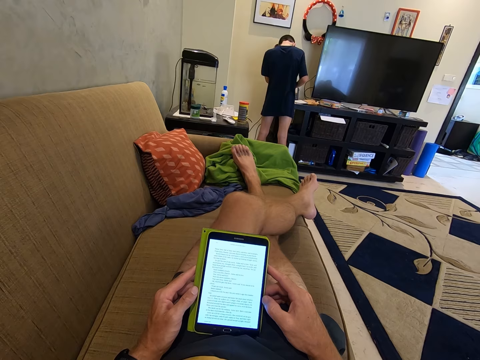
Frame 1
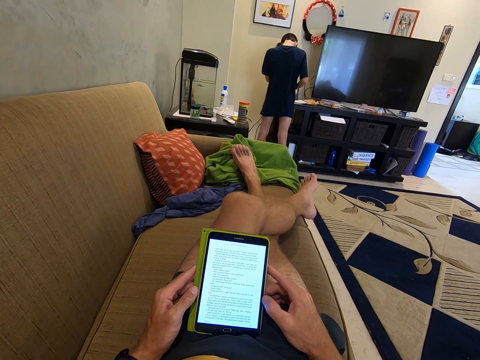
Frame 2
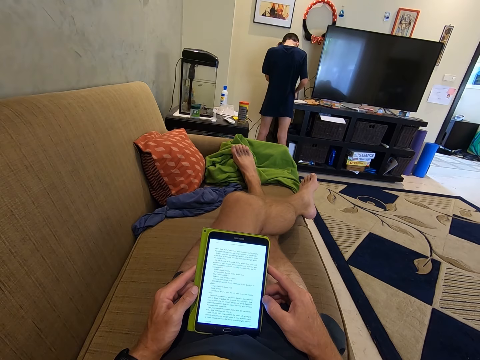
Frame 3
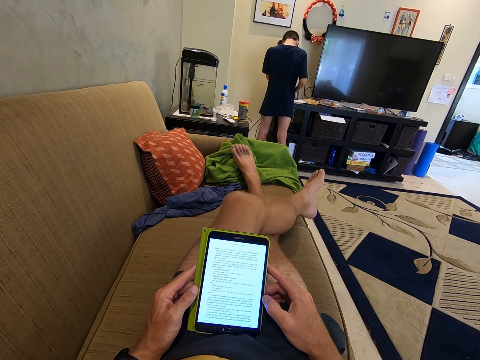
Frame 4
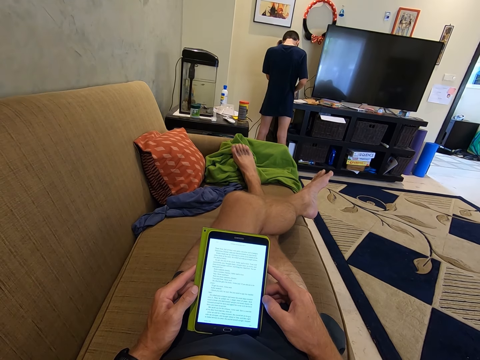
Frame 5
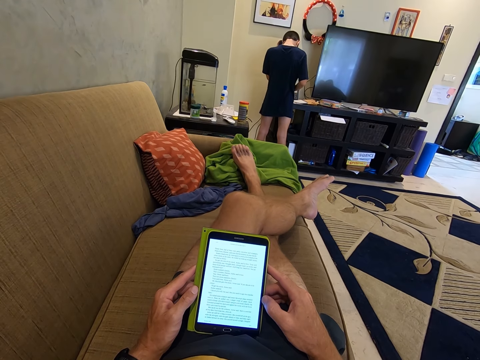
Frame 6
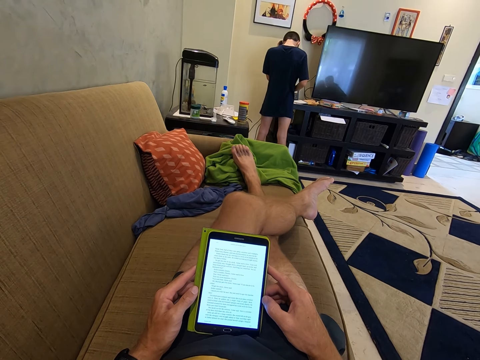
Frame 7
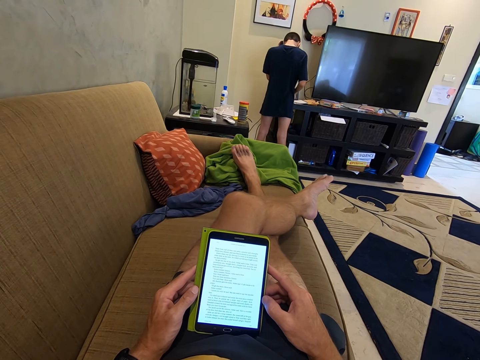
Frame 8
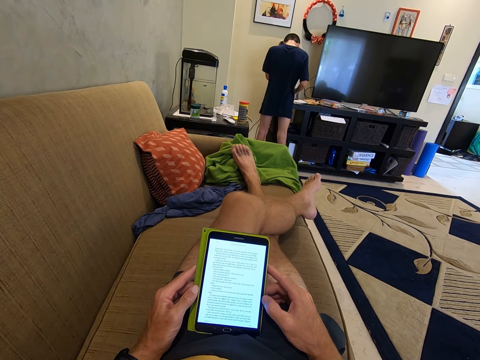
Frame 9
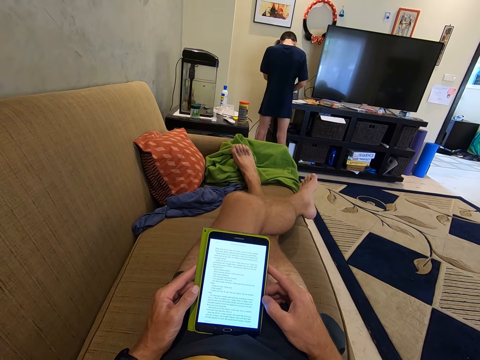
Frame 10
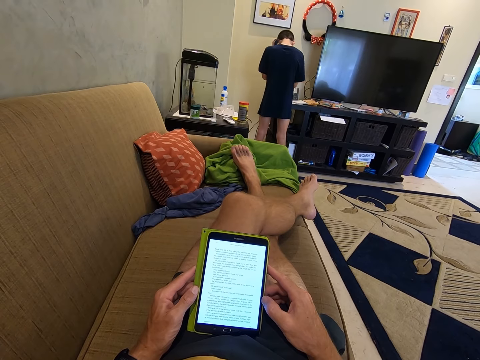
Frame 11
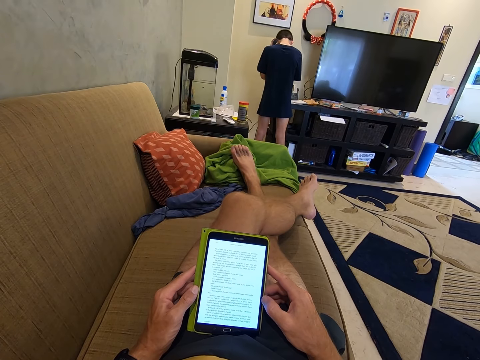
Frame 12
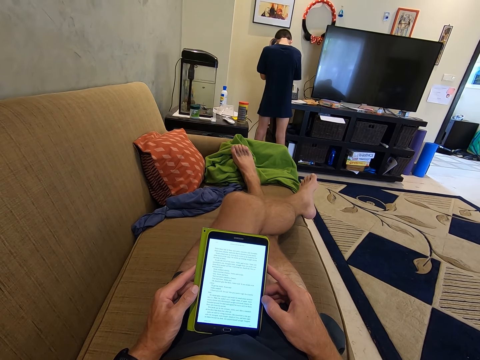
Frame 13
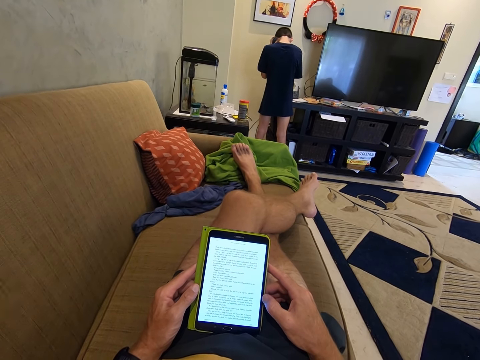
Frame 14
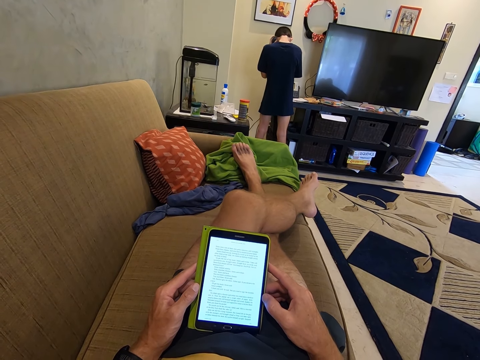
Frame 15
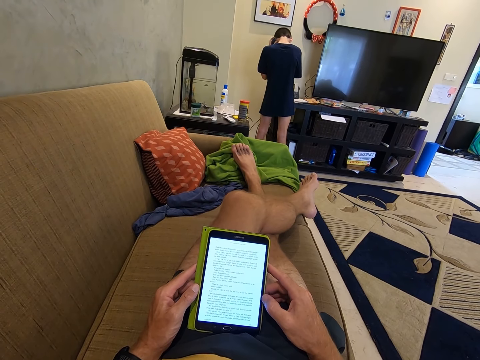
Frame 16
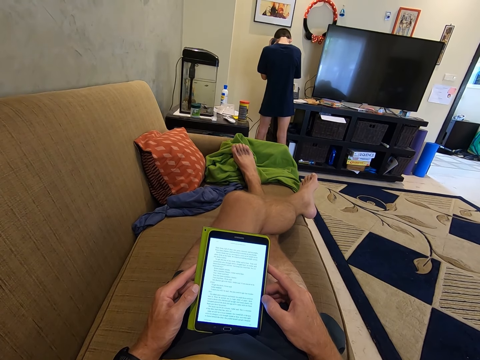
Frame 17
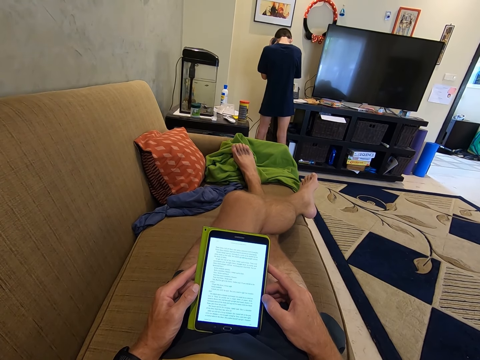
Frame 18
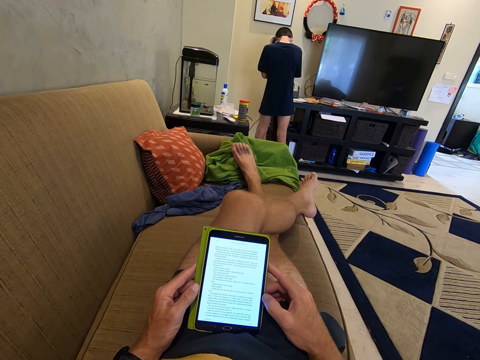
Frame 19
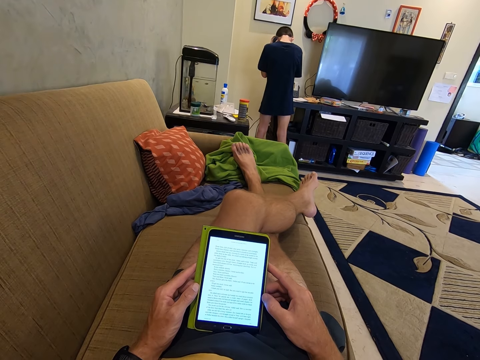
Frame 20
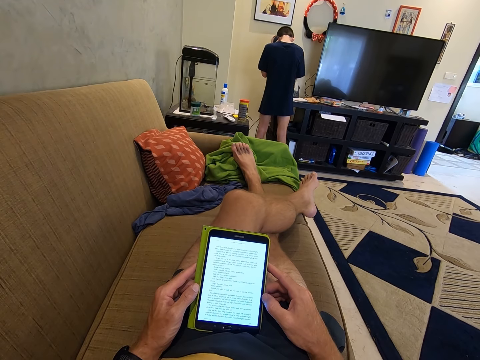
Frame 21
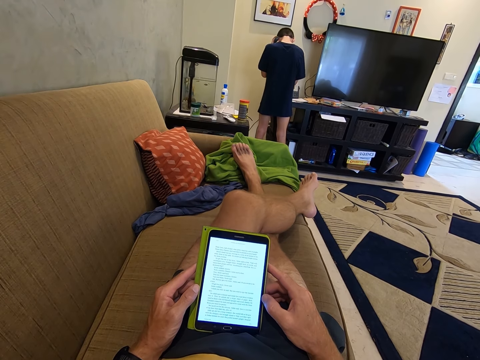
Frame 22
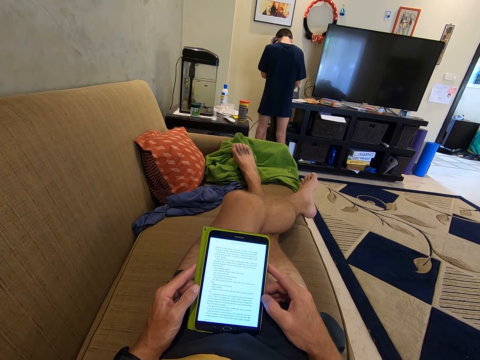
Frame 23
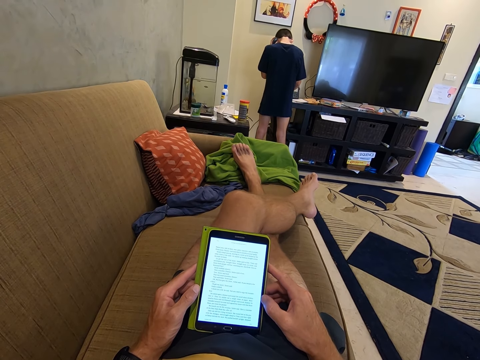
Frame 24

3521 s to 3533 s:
The camera wearer shakes the leg. They read from the phone.

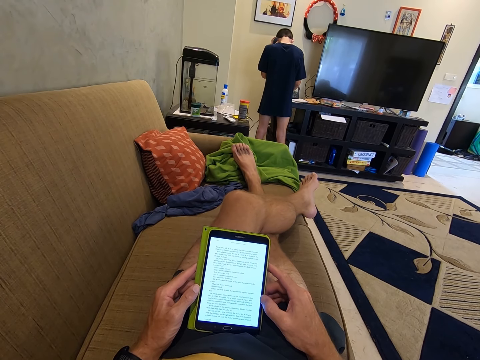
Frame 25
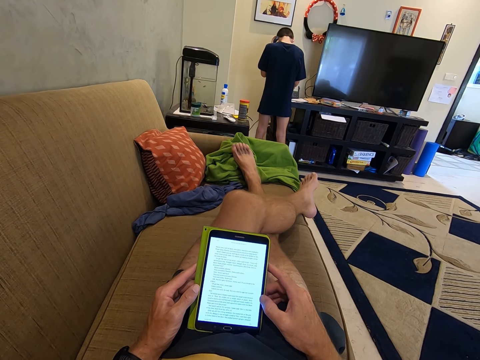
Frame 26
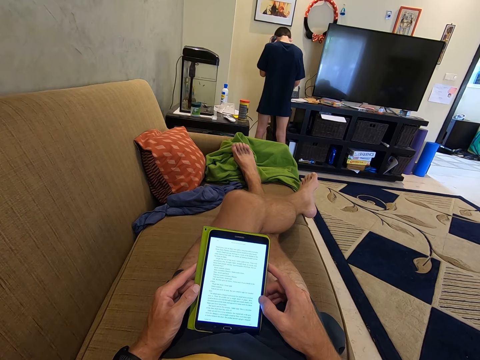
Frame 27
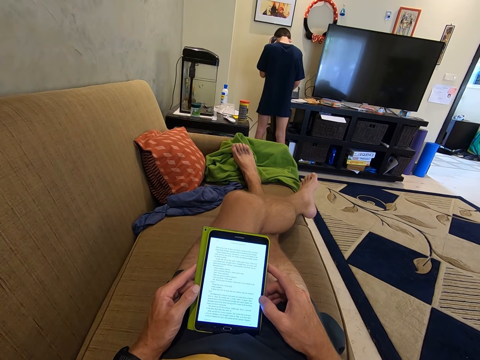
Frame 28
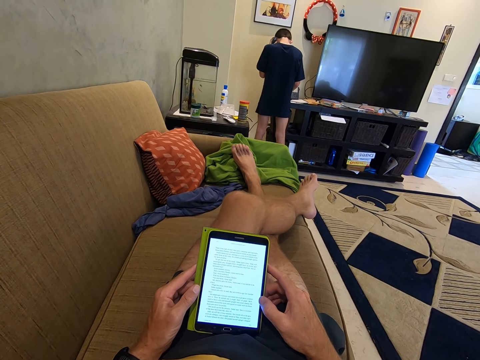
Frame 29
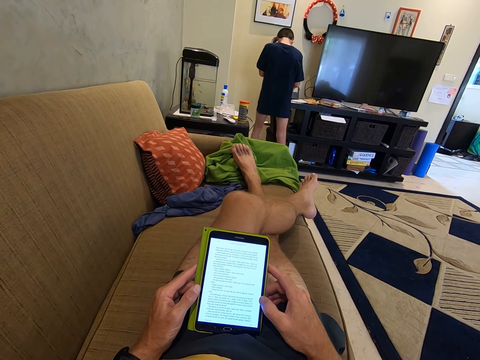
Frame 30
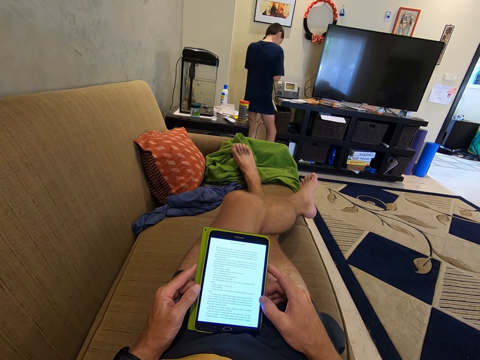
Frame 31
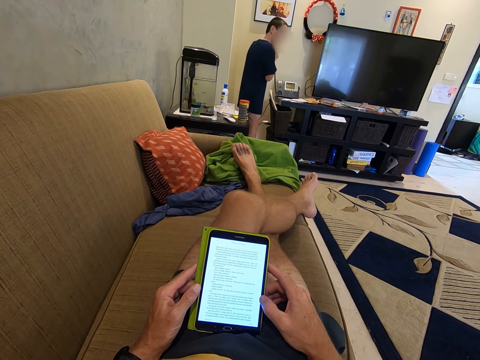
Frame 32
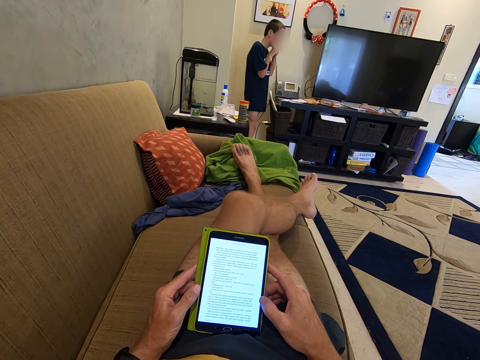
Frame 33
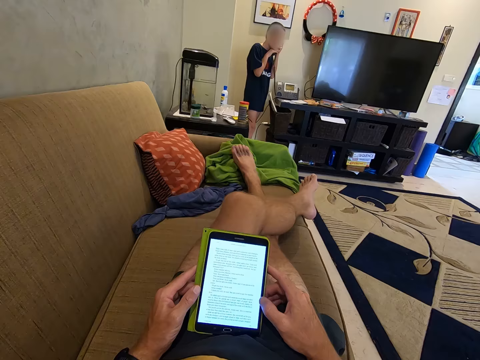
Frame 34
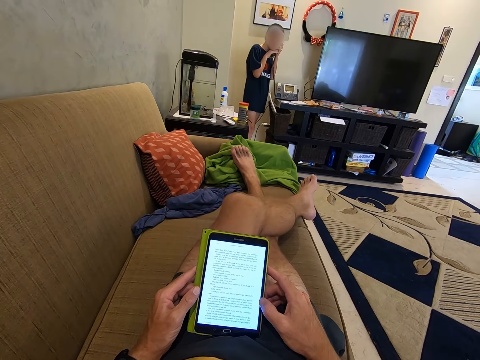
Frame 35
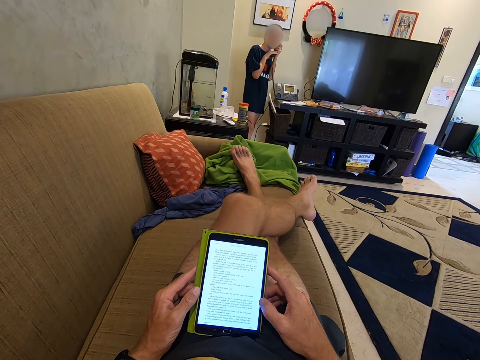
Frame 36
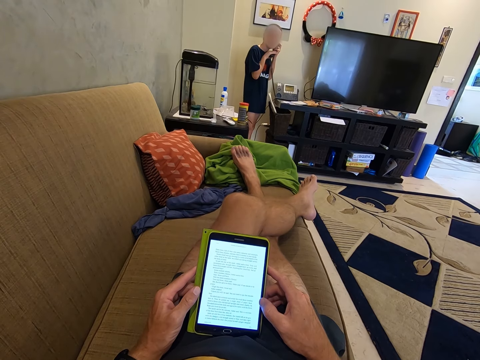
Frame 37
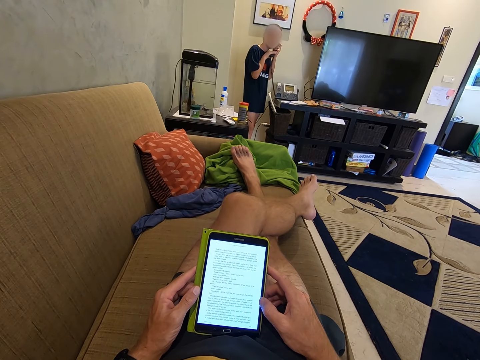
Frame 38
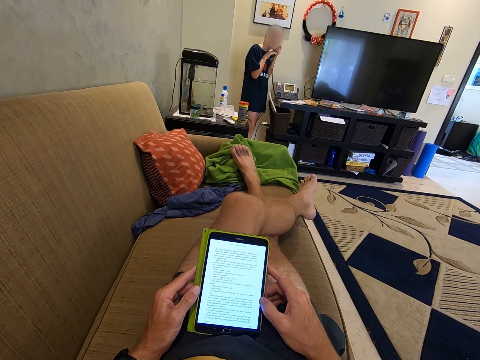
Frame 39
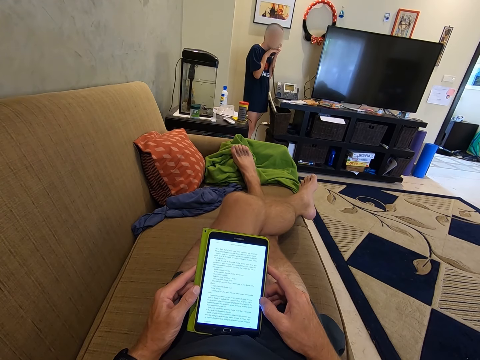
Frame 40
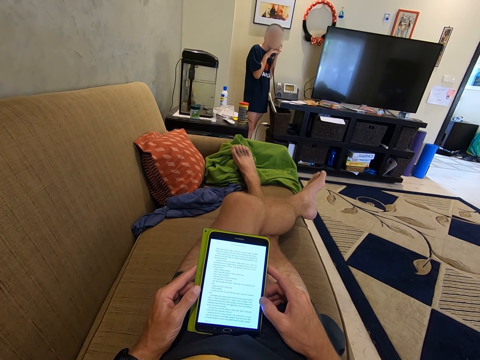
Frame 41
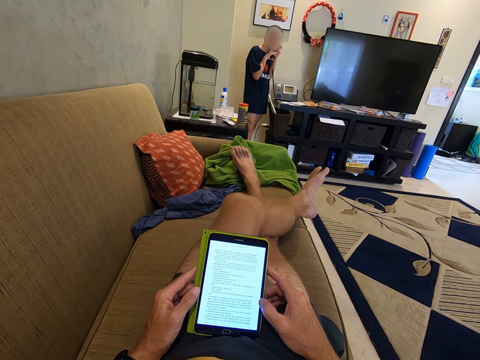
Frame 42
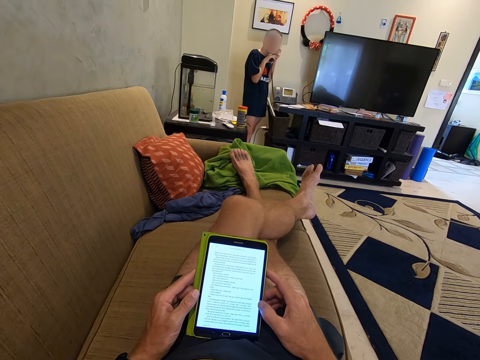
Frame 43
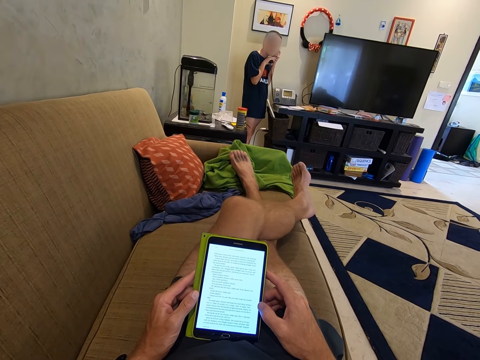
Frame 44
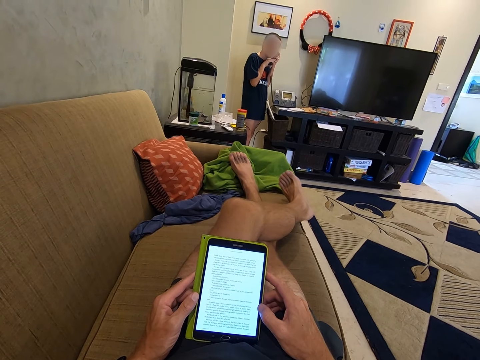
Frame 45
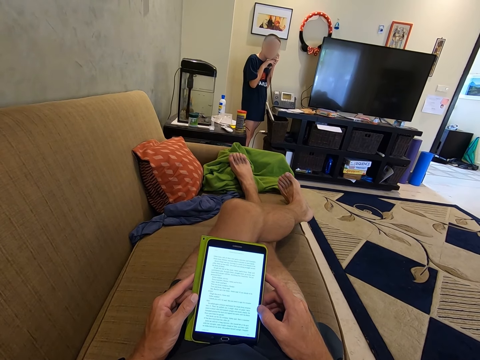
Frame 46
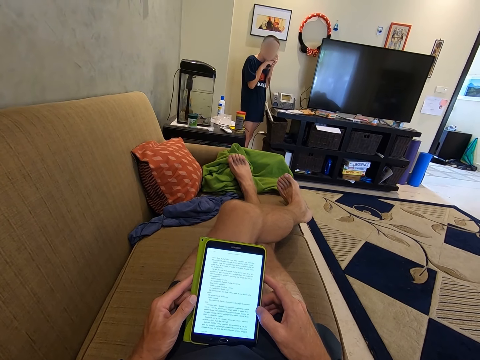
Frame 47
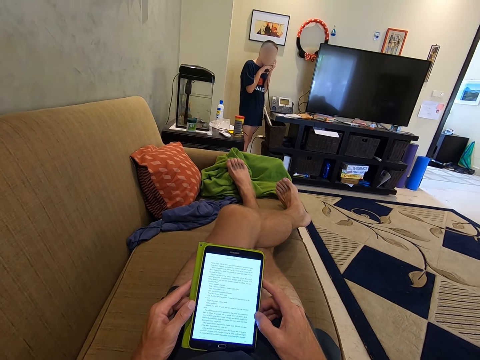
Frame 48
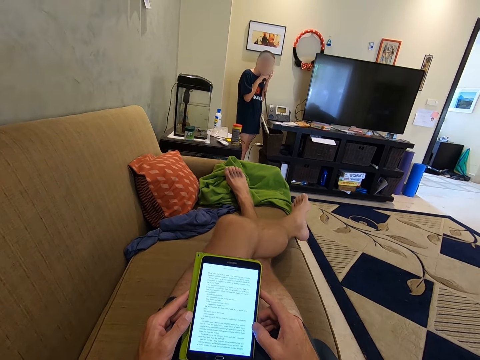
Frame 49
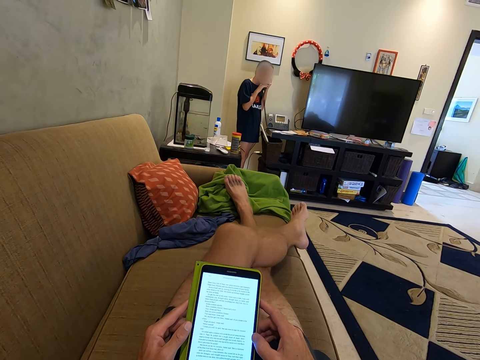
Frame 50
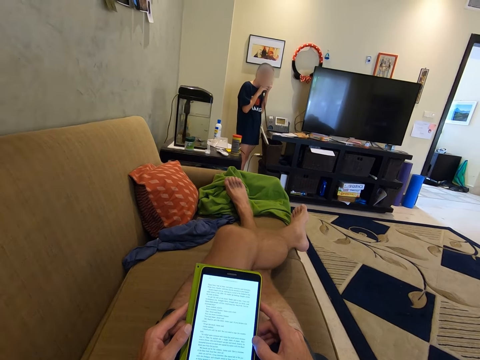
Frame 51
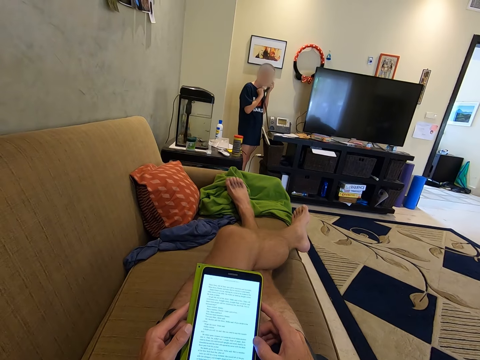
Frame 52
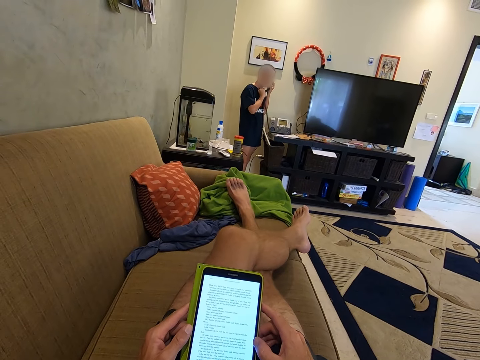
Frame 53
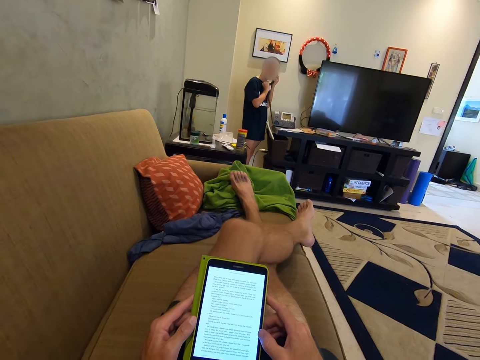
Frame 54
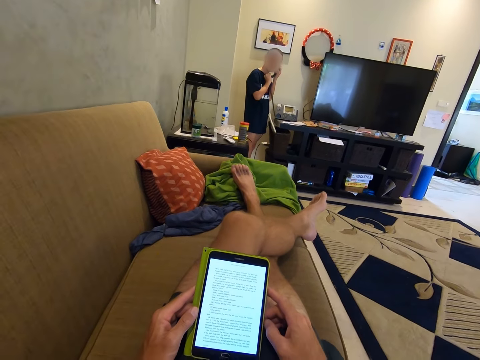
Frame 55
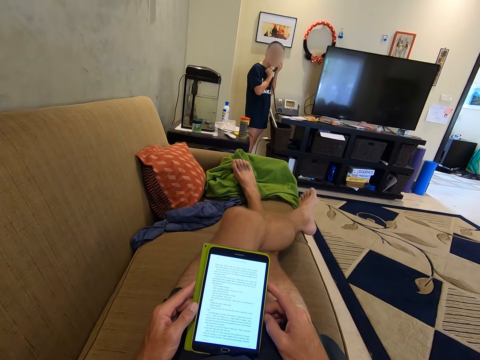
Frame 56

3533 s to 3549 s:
A man holds a telephone, turns around, talks with the phone and holds the phone with both hands. The camera wearer reads the writings on the phone. They talk to the man.
